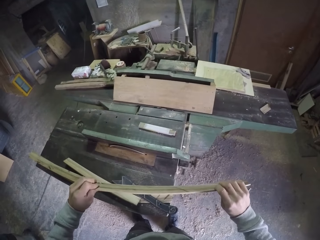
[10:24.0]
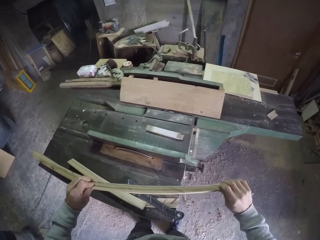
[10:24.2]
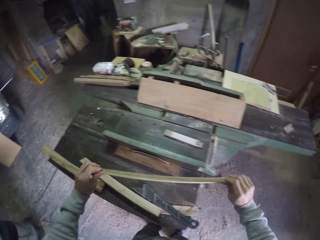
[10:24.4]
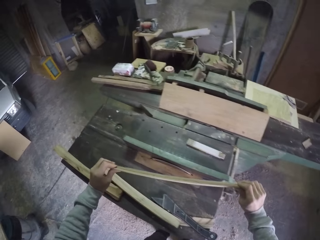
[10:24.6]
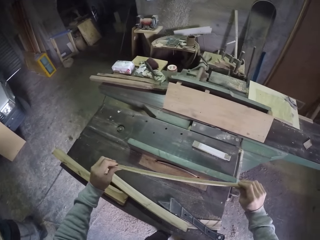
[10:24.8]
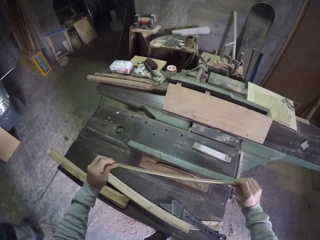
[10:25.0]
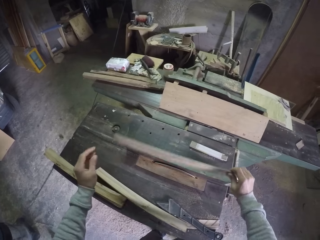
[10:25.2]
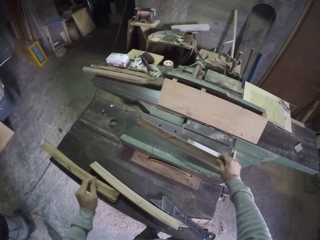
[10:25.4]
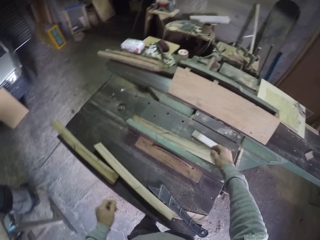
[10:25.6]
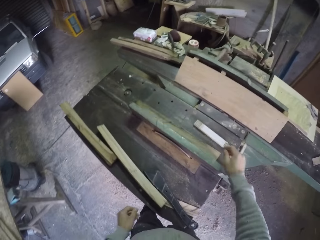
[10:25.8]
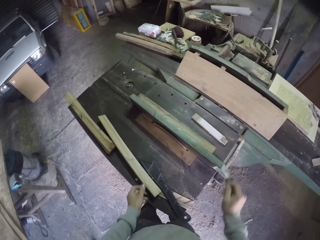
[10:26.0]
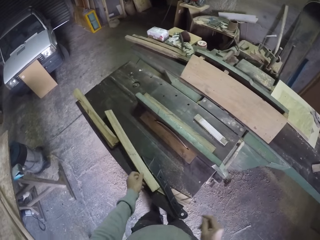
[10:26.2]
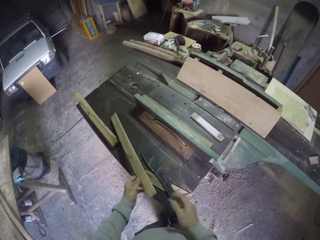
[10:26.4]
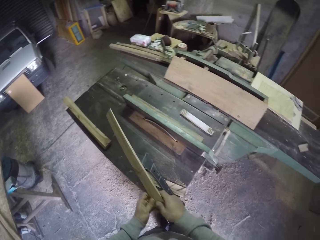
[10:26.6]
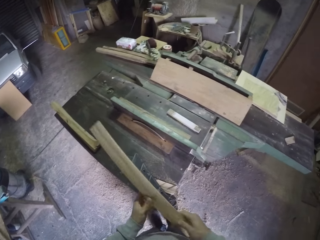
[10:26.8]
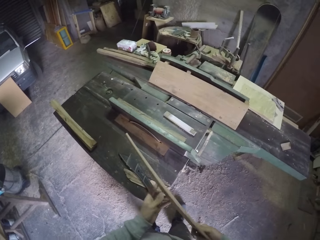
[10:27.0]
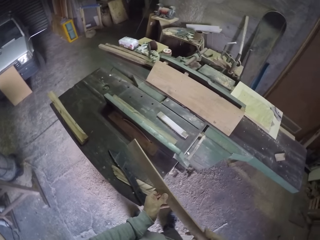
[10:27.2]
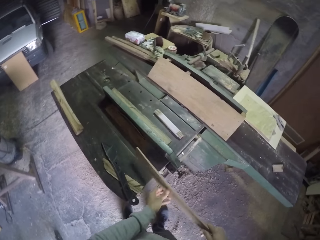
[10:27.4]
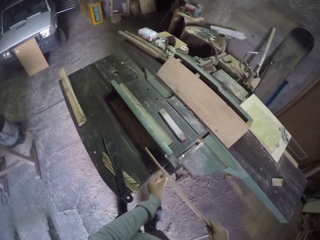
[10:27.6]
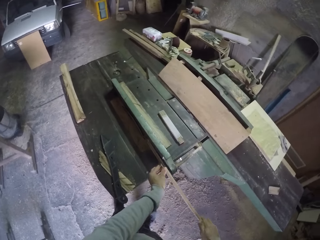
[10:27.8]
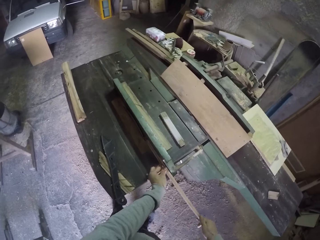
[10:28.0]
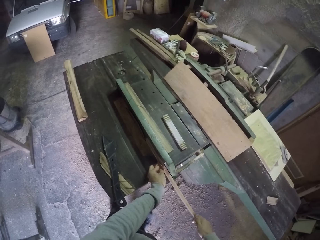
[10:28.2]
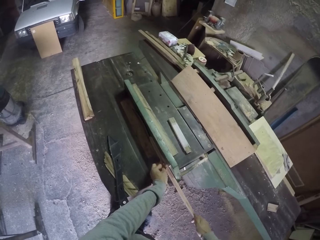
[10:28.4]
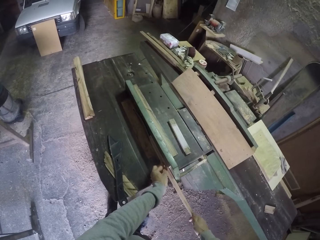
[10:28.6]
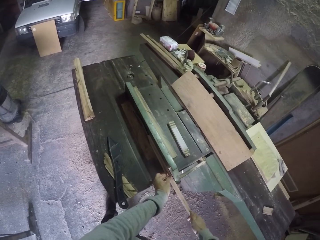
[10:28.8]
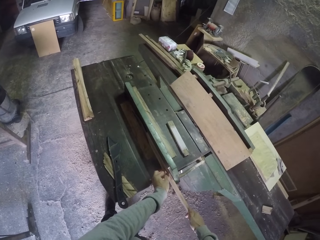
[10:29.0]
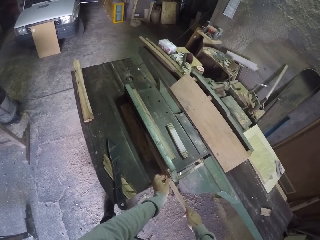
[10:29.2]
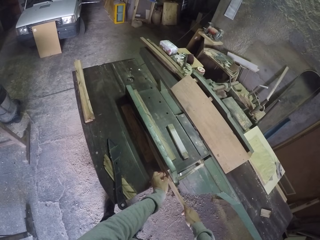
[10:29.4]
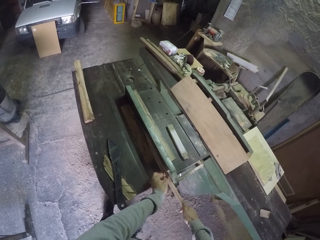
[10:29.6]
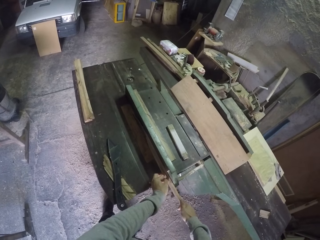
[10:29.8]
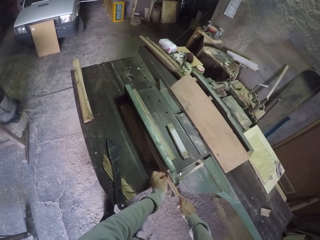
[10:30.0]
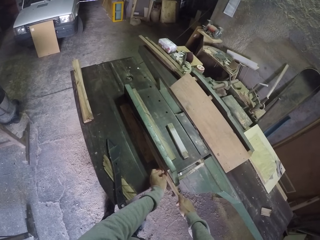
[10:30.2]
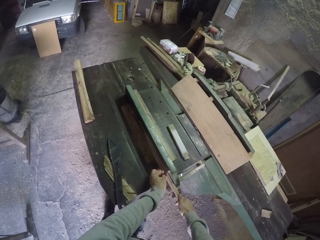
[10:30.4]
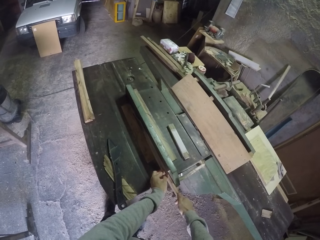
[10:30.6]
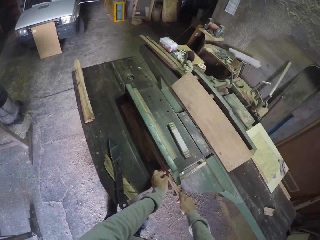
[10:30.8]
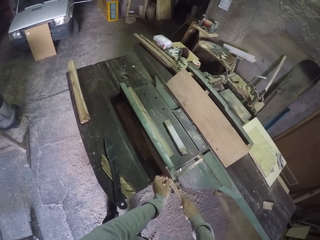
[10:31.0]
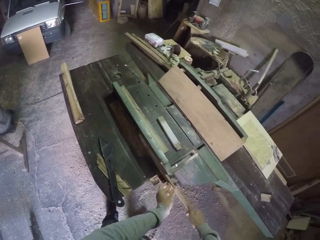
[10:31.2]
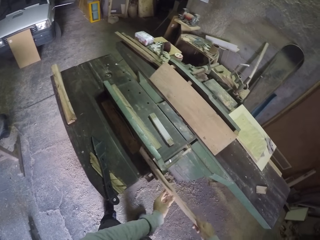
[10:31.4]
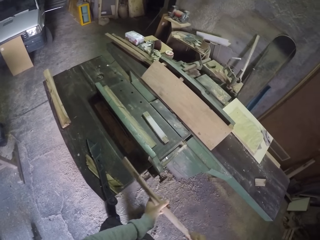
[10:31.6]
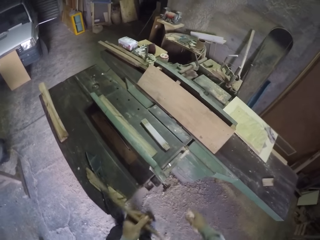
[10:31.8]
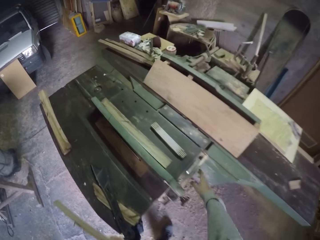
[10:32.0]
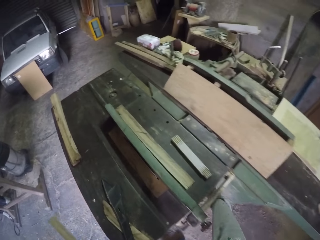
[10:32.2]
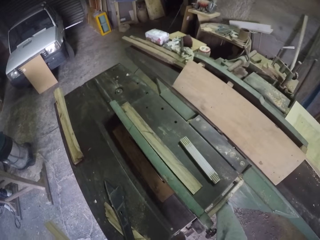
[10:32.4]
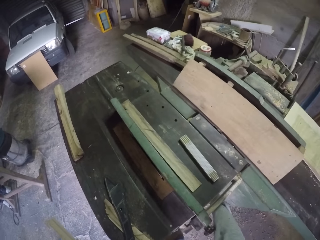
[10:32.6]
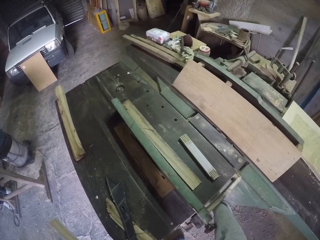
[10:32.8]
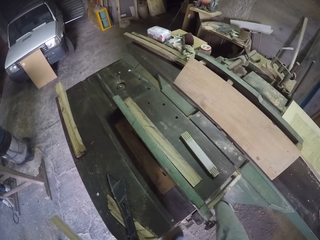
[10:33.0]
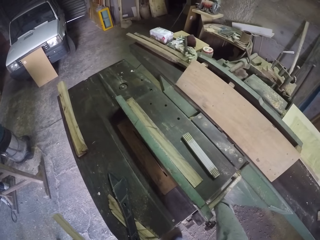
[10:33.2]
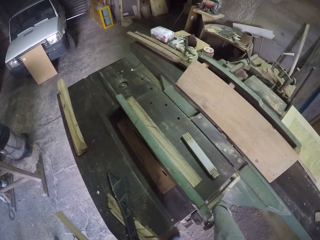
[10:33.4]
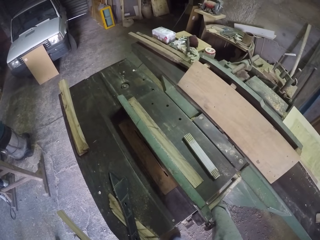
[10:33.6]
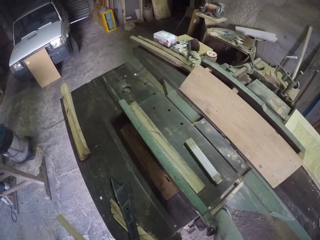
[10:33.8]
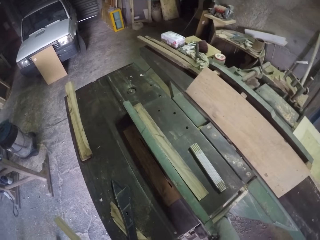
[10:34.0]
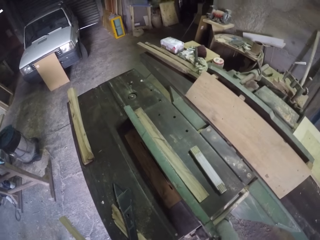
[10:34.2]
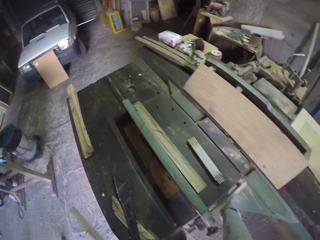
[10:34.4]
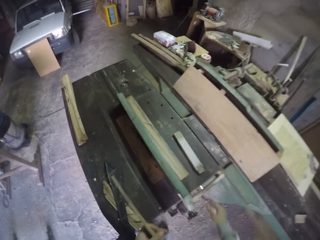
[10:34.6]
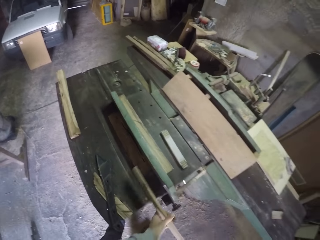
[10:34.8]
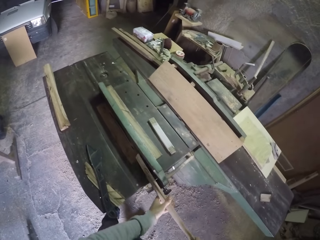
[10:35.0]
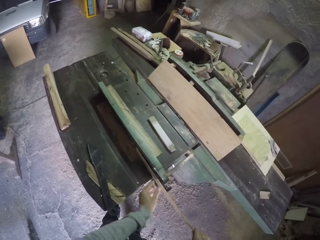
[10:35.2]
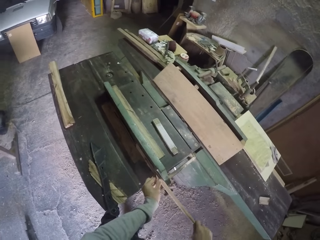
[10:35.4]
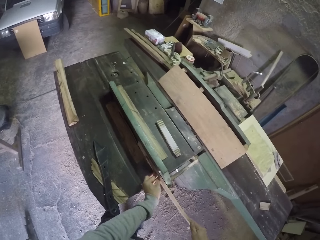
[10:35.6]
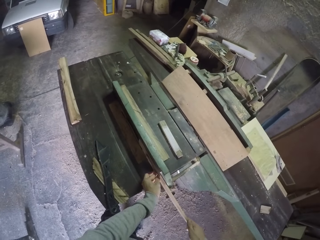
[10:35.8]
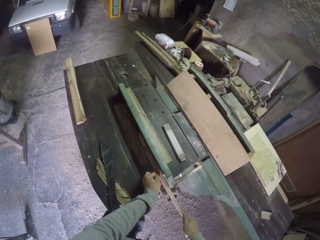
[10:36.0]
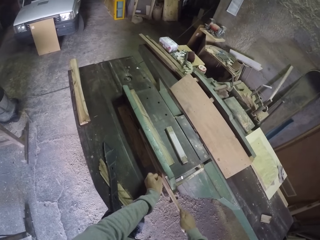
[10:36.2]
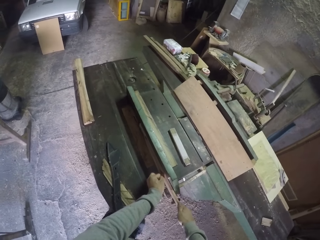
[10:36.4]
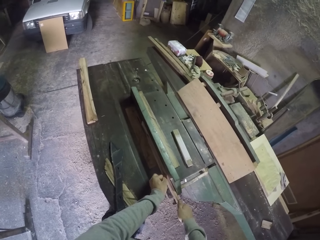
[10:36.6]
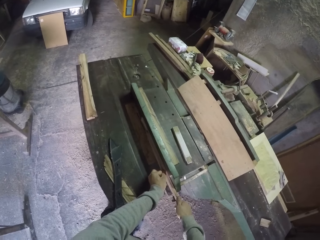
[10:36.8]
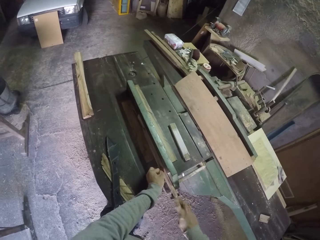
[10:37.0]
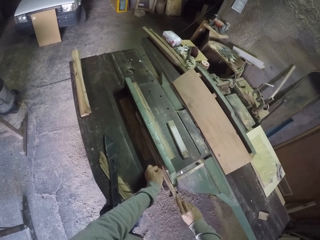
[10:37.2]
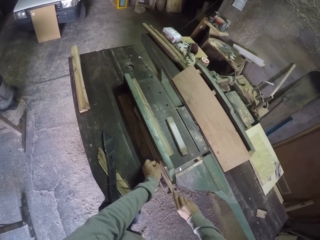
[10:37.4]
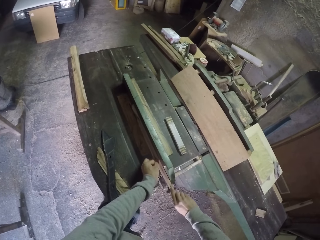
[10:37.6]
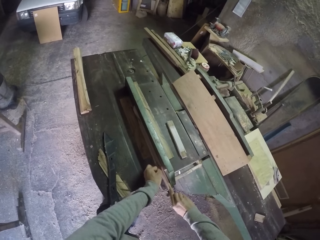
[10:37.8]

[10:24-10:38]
The camera wearer holds the wood. He takes his left hand off the wood. He drops the wood in his right hand on the work bench. He picks the wood on the work bench with his left hand. He holds the wood with both hands. He places the wood in his hands on the work bench. He saws the wood on the work bench. He takes the wood in his hands from the work bench. He adjusts a lever on the work bench with his right hand. He places the wood in his right hand on the work bench. He saws the wood on the work bench.

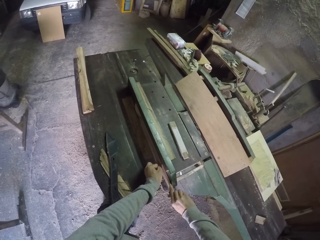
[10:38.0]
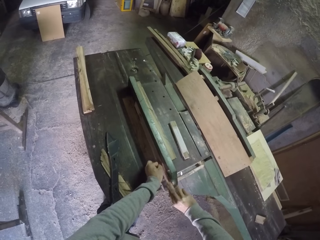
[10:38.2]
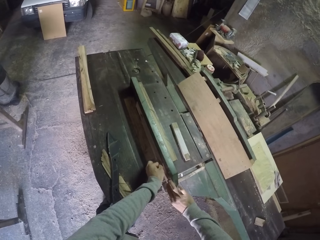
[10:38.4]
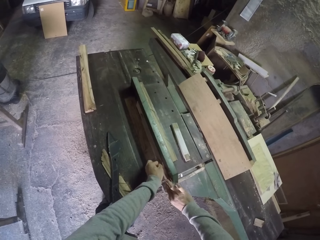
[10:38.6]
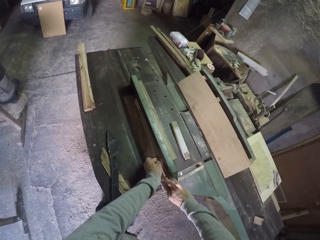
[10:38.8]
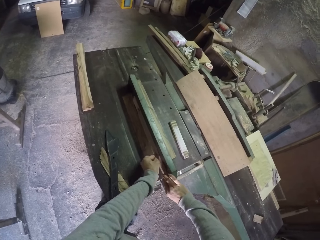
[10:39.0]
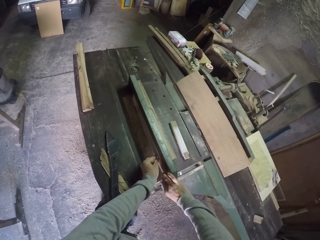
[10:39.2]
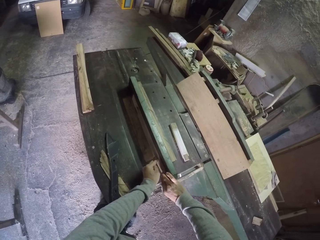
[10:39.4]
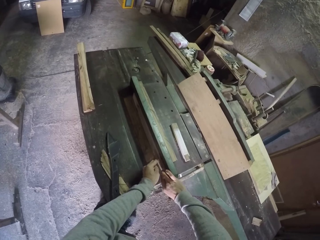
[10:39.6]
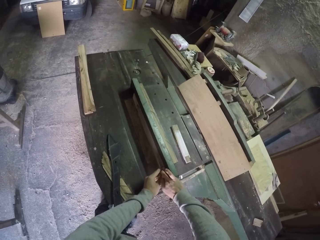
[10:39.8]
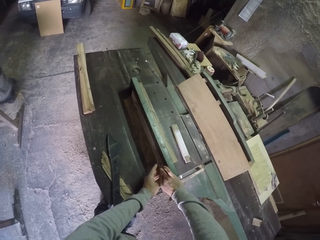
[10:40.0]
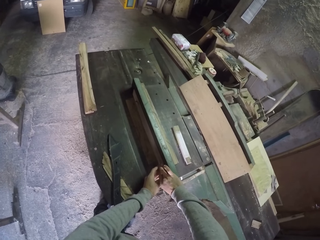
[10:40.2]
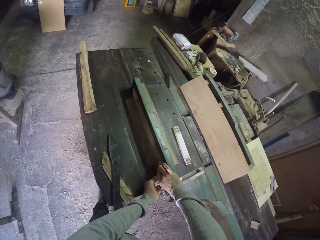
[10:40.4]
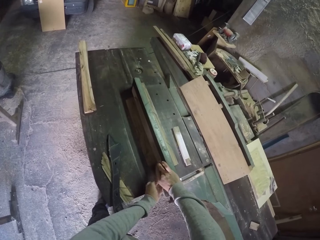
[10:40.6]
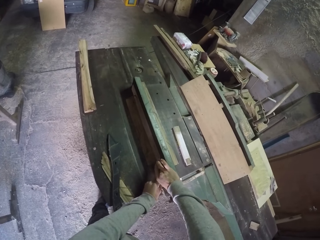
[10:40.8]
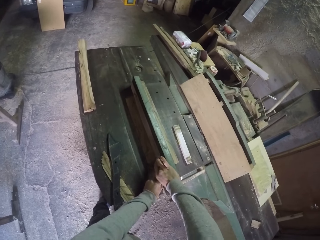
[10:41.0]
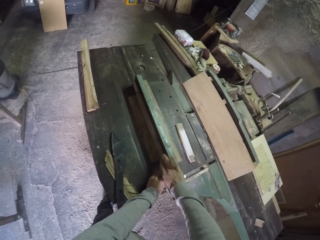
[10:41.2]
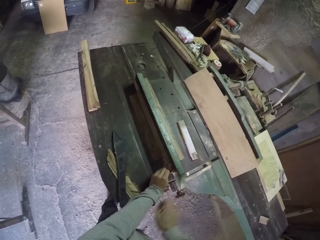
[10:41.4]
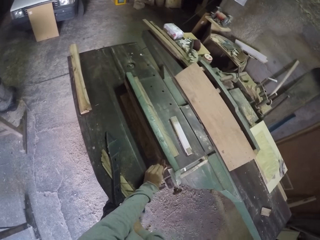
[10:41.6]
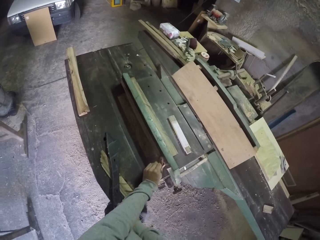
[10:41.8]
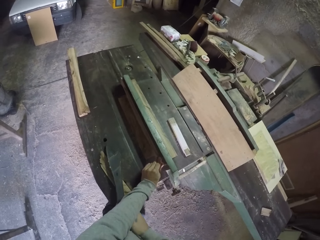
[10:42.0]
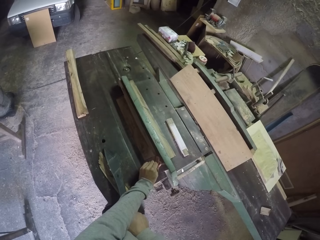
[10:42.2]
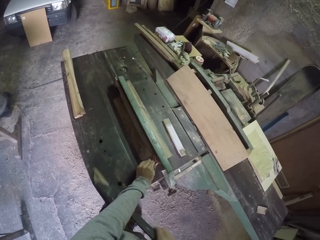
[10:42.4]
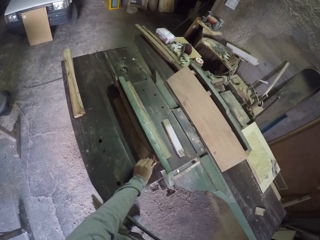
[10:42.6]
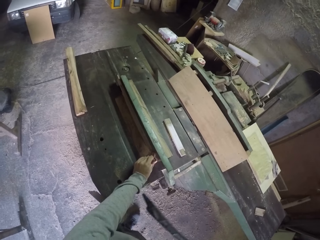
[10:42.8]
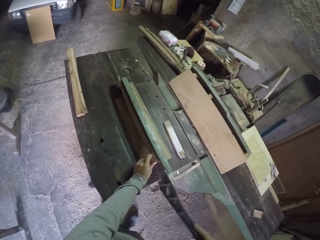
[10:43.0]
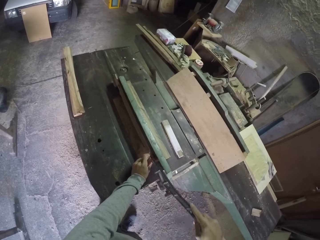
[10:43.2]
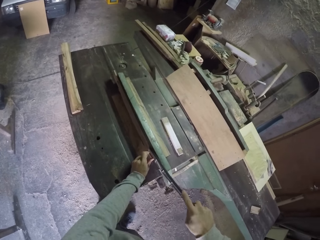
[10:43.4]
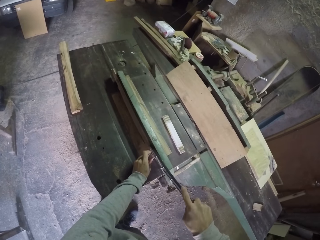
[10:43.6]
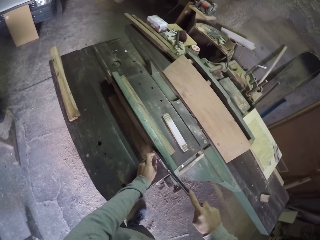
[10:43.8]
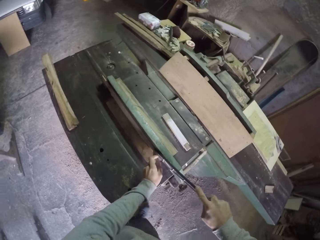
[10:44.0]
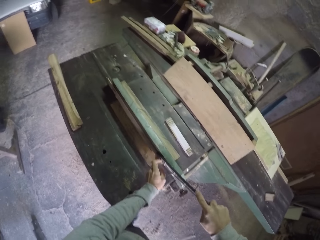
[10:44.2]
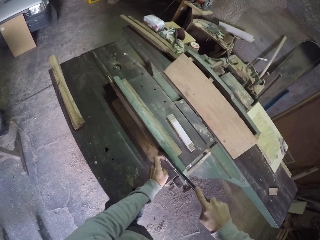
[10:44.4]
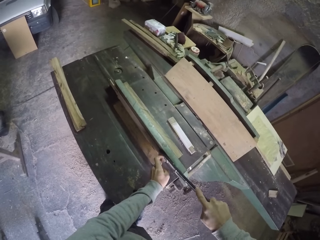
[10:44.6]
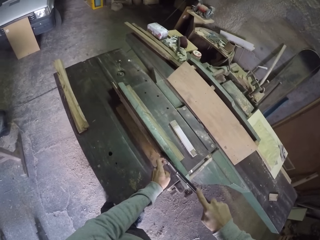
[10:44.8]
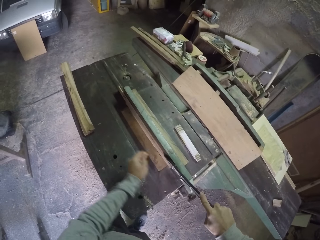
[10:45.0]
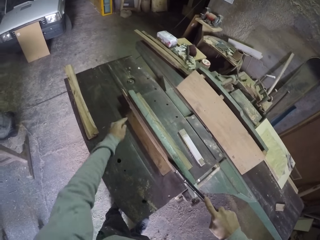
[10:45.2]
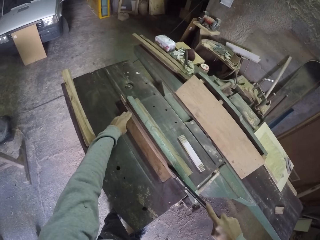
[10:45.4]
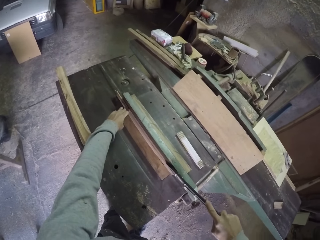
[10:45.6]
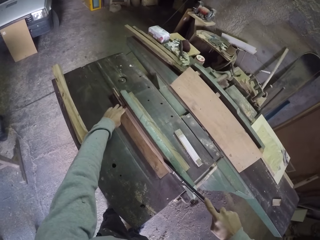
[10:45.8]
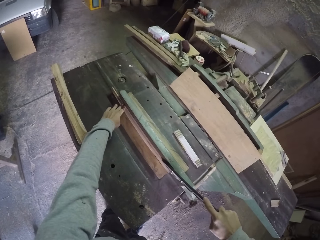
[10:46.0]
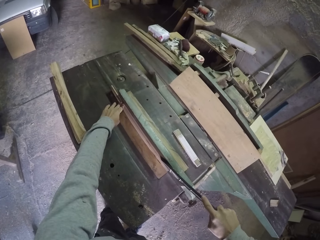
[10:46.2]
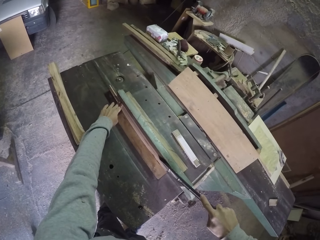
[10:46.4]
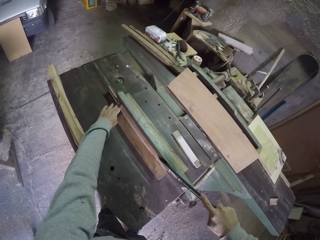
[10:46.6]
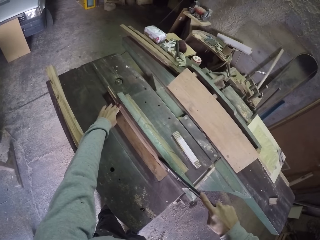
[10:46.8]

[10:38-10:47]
The camera wearer picks the metal from the work bench with his right hand. He pushes the wood in the table saw with the metal in his right hand.
